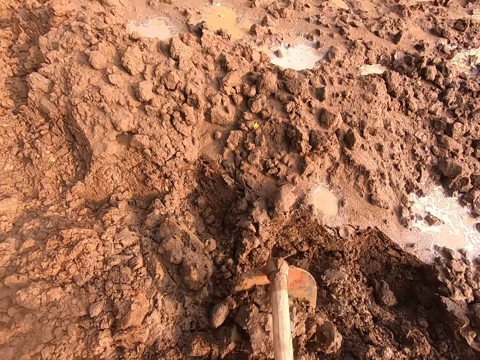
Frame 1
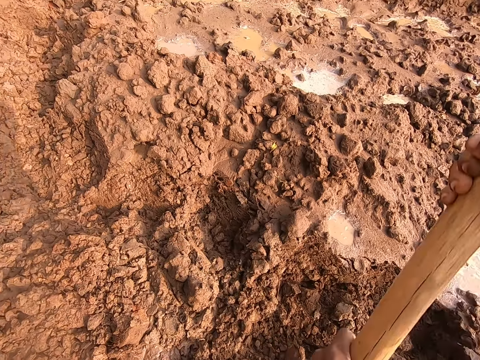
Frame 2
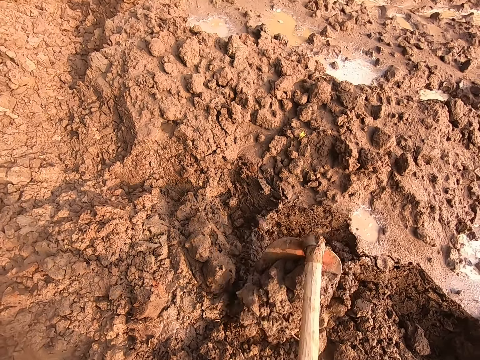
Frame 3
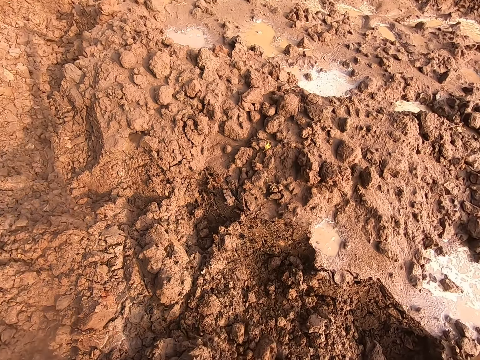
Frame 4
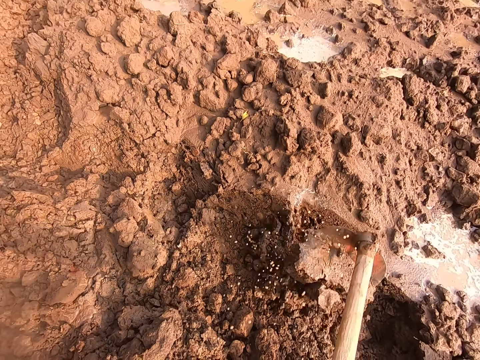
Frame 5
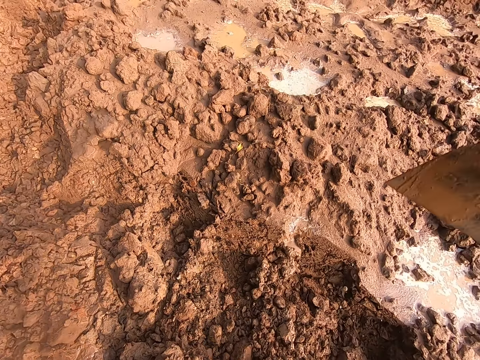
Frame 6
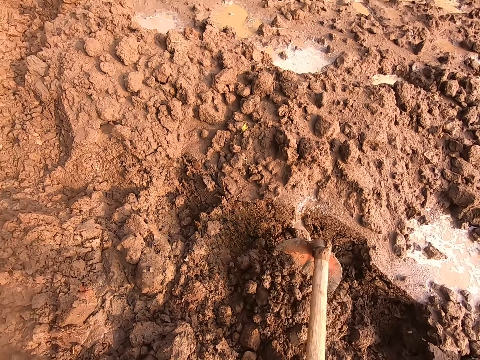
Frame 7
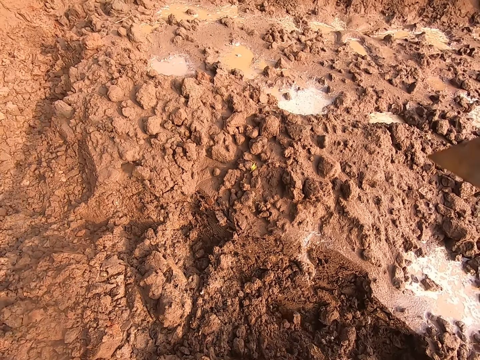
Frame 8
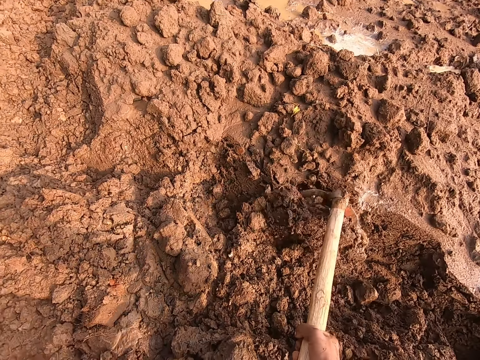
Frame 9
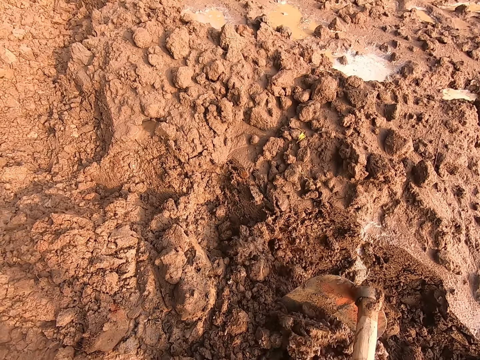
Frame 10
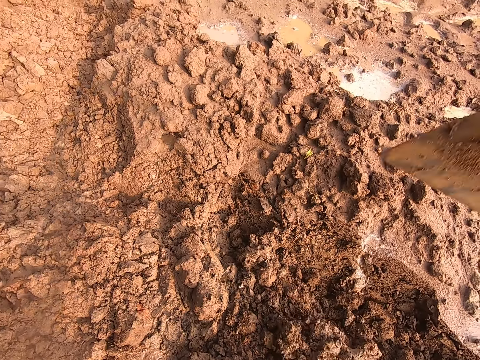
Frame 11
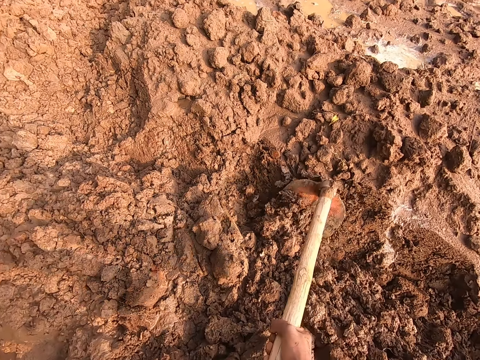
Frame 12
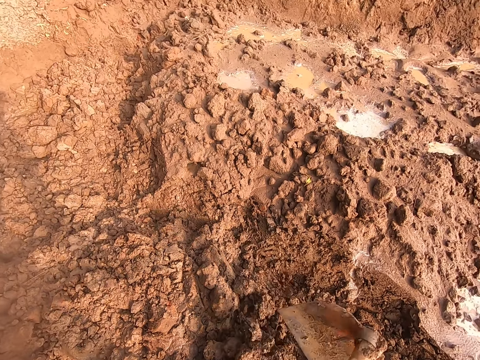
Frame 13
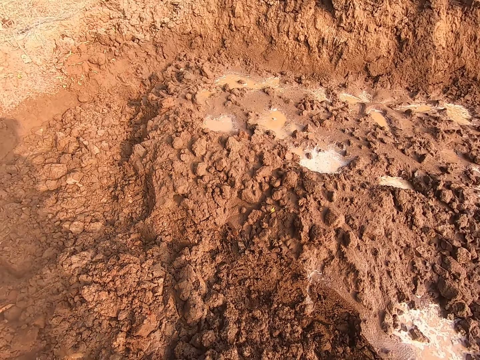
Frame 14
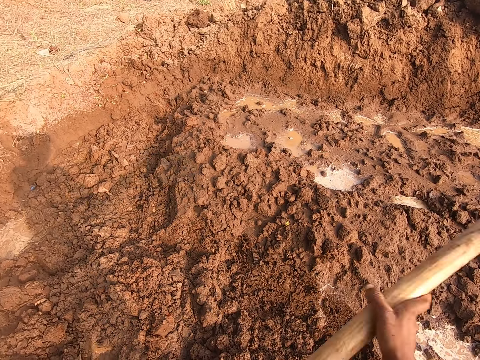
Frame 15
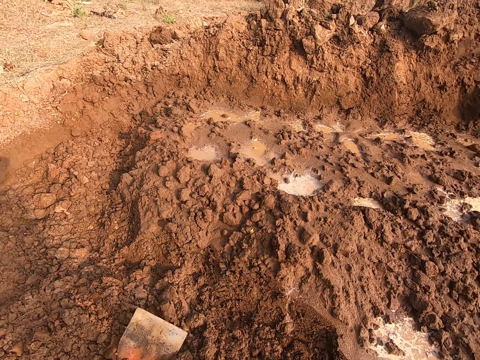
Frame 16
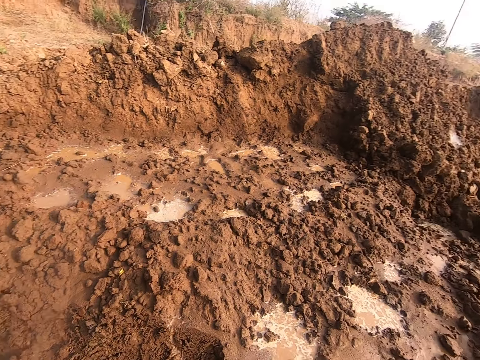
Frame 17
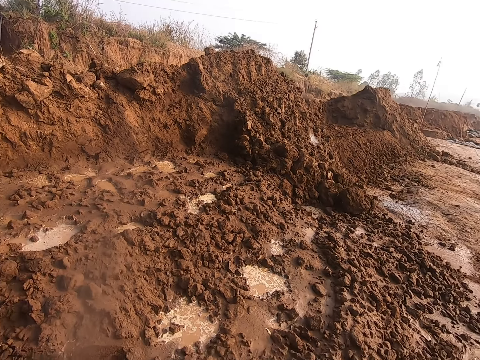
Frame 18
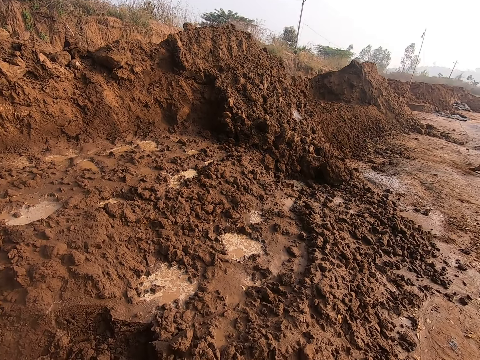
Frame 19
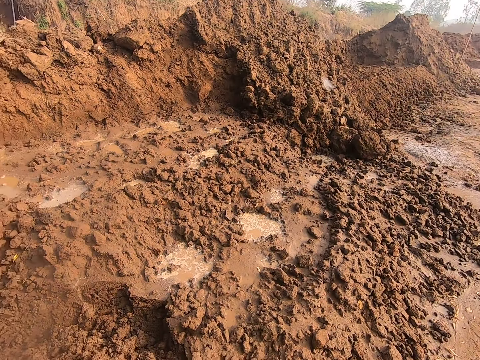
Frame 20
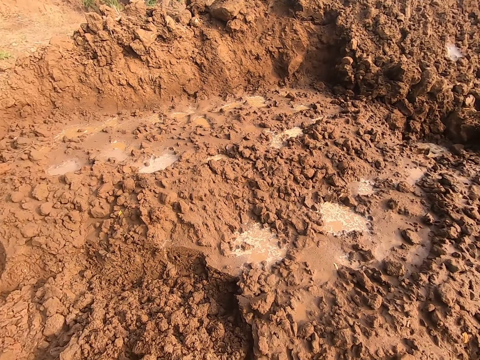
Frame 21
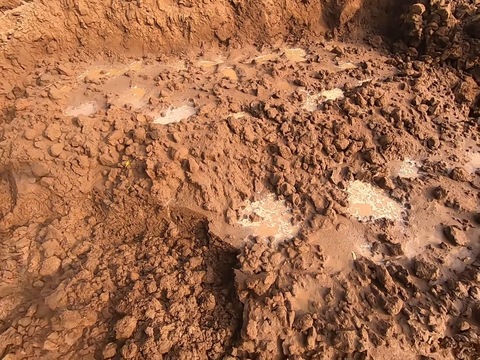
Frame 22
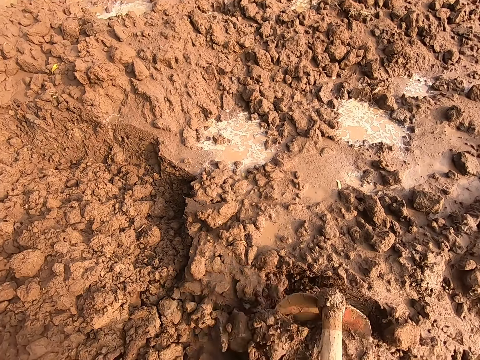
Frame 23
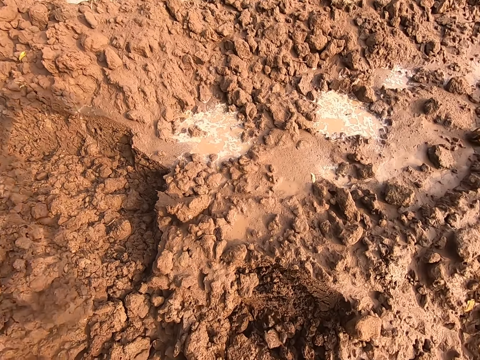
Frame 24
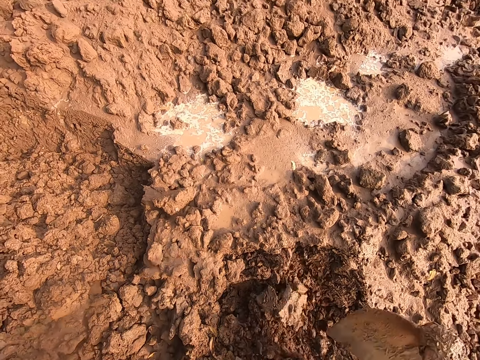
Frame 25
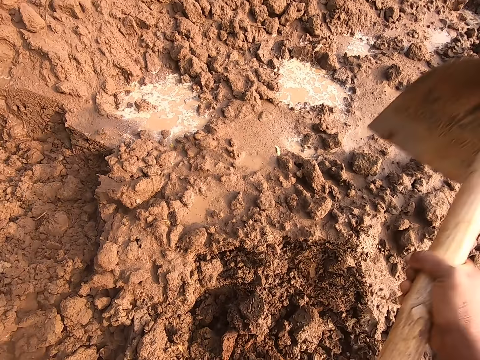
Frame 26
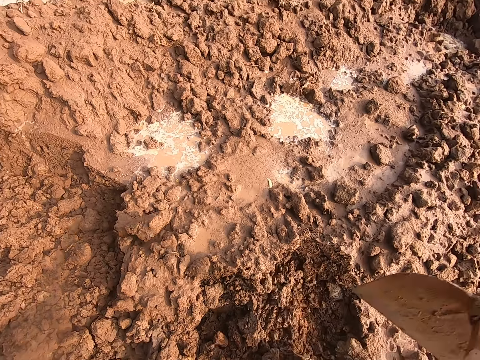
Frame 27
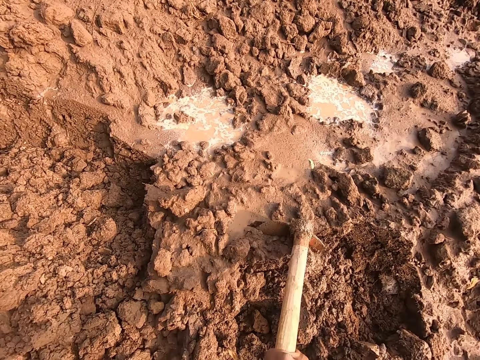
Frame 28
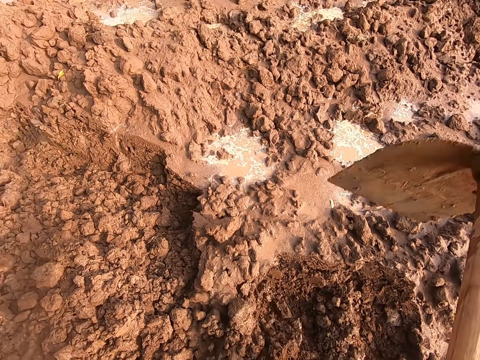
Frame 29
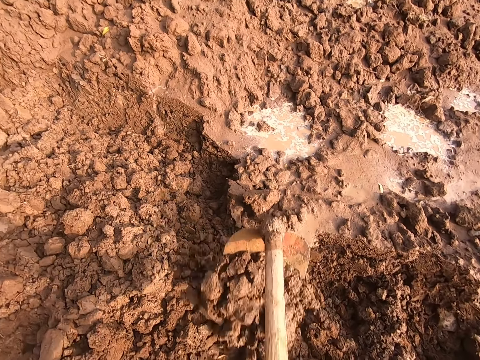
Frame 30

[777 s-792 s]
The camera wearer drops the hoe in his hands on the ground. He looks around. He digs the ground with the hoe in his hands.

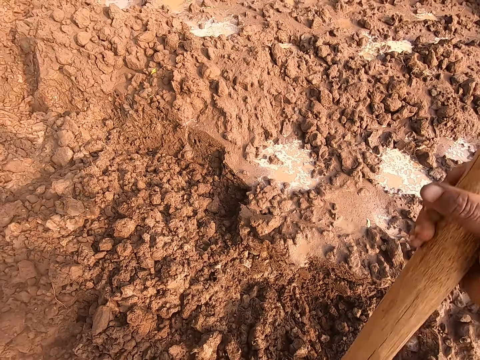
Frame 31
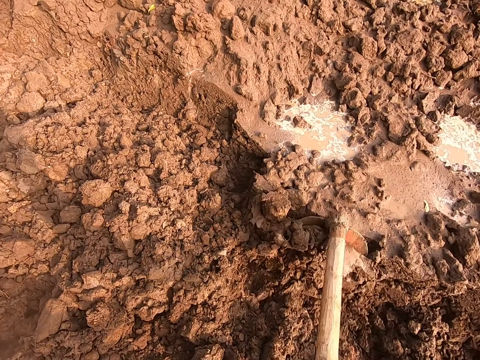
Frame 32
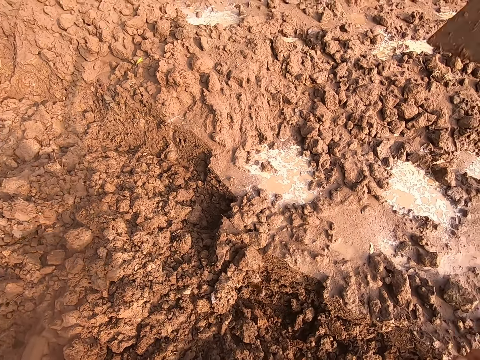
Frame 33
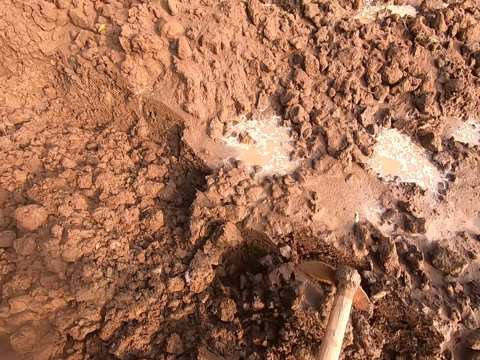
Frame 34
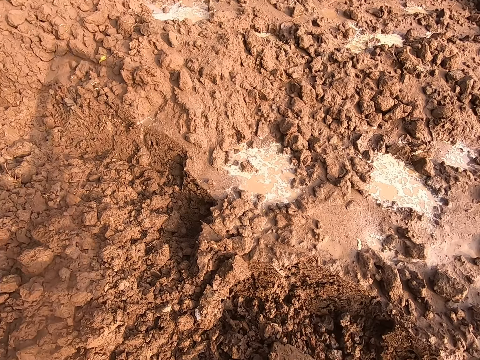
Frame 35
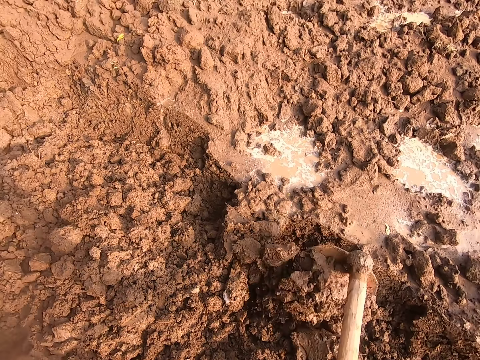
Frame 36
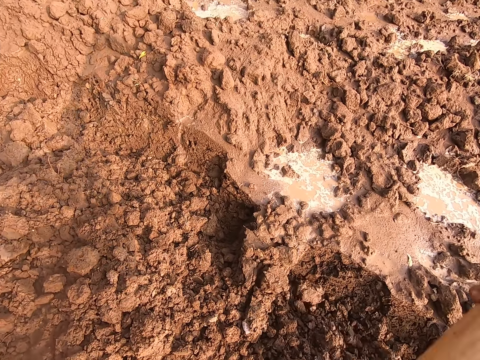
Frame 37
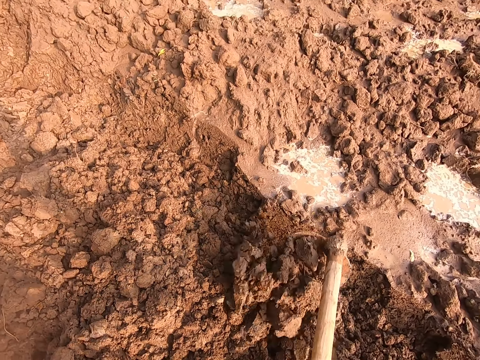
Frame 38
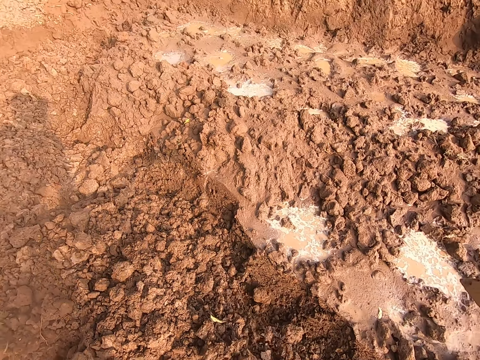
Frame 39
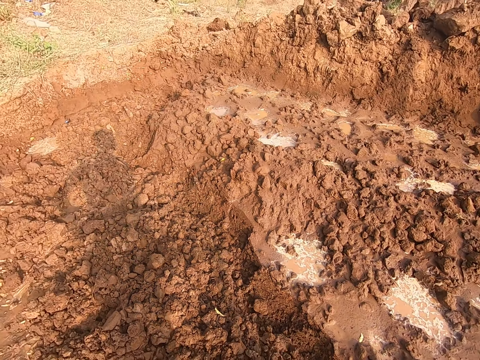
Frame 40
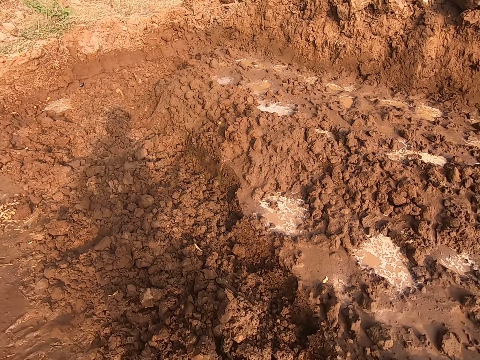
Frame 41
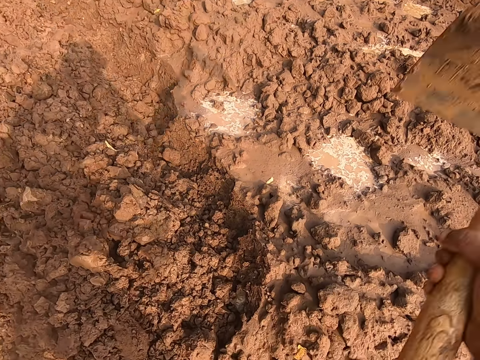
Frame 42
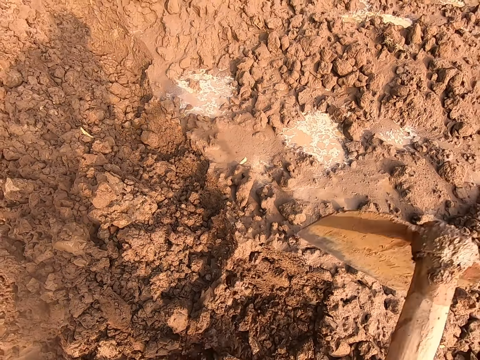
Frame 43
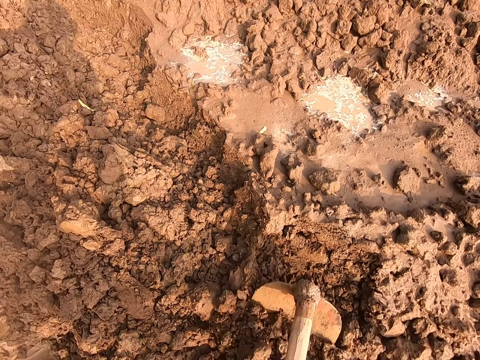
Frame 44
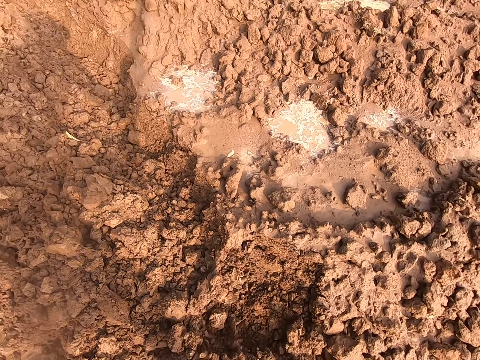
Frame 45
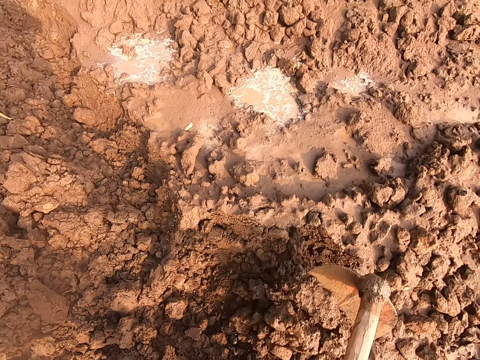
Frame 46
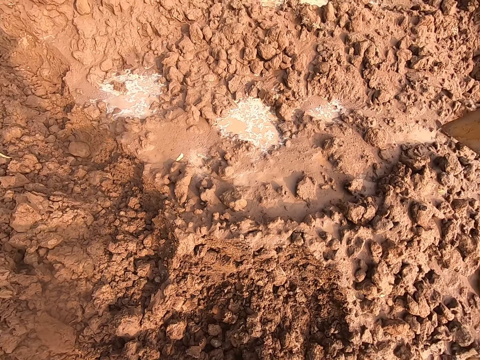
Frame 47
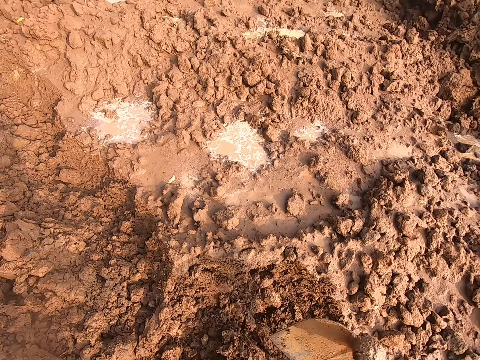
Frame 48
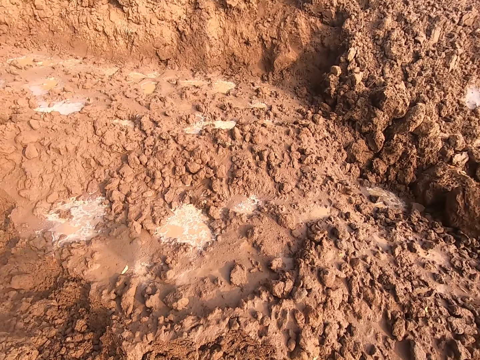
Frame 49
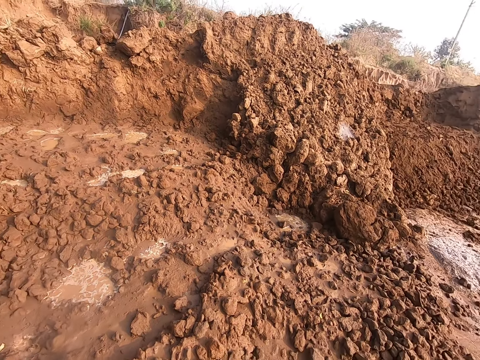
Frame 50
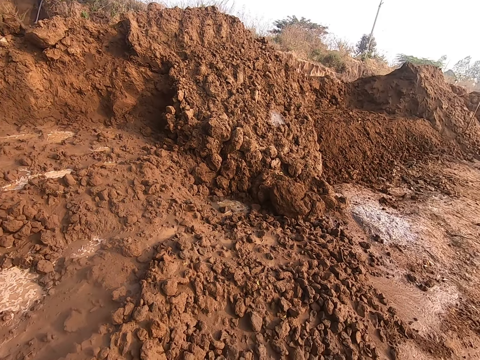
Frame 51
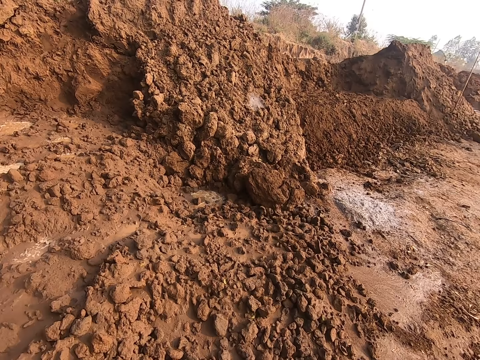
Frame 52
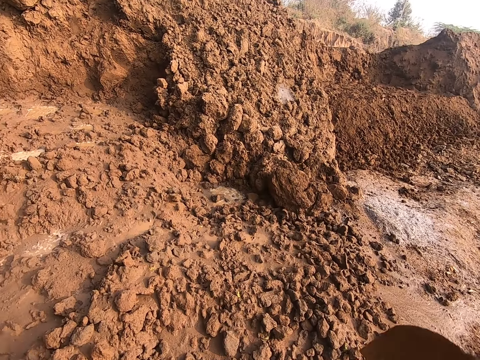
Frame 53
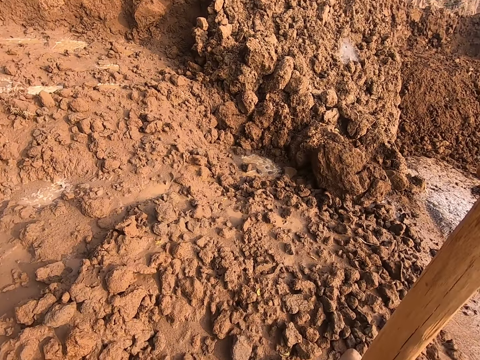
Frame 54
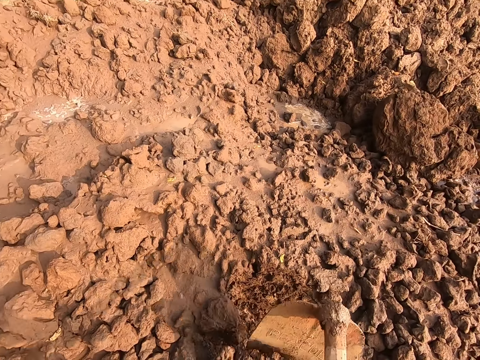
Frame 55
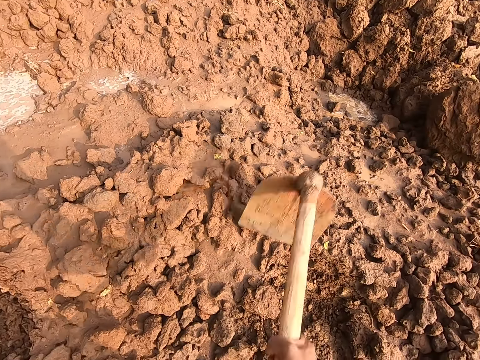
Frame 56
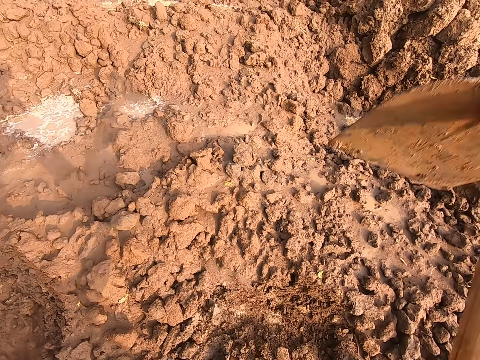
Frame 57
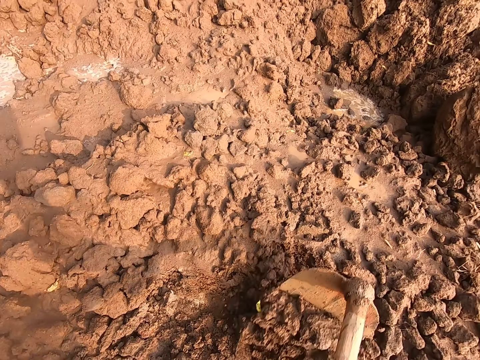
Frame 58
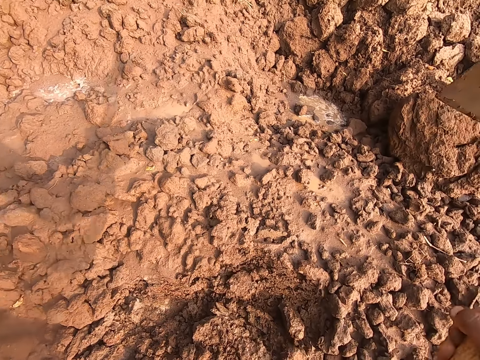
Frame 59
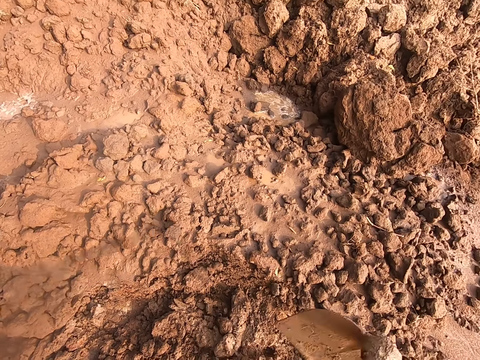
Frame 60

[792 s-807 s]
The camera wearer digs the ground with the hoe in his hands. He converses with the man. He digs the ground with the hoe in his hands.
